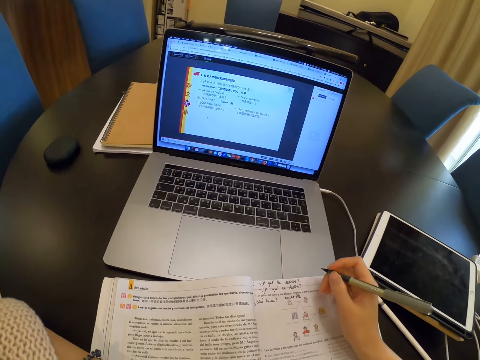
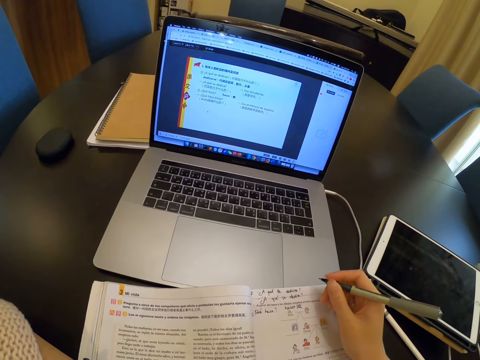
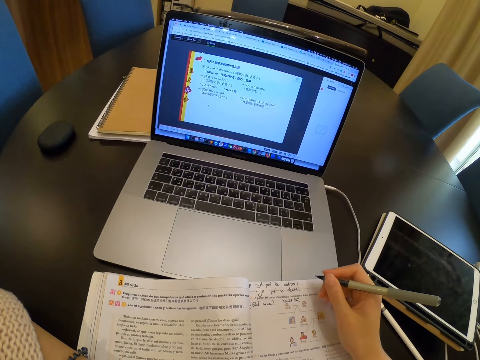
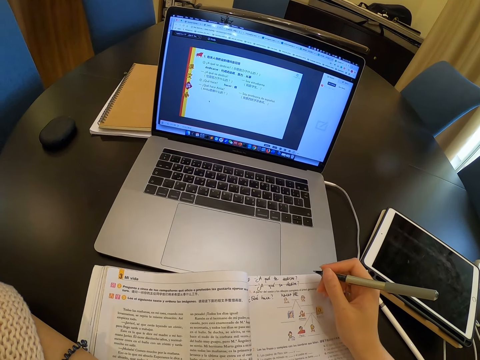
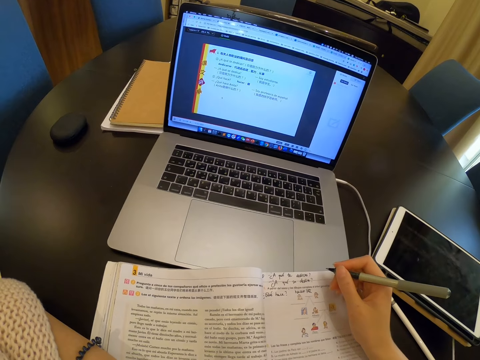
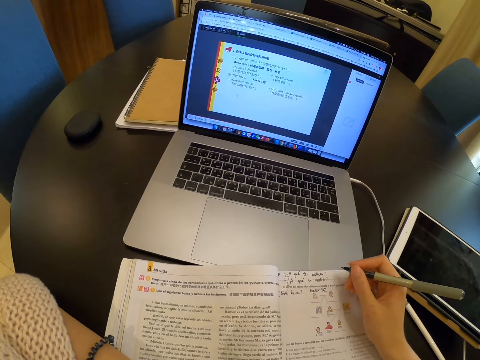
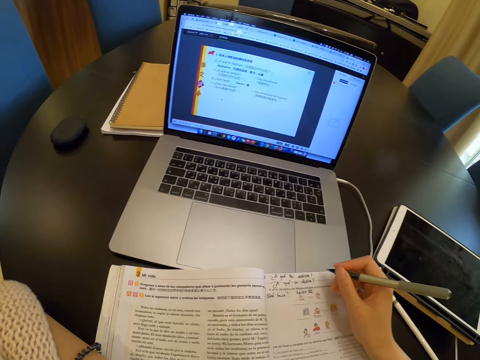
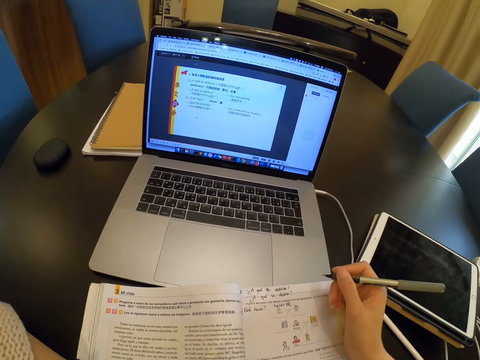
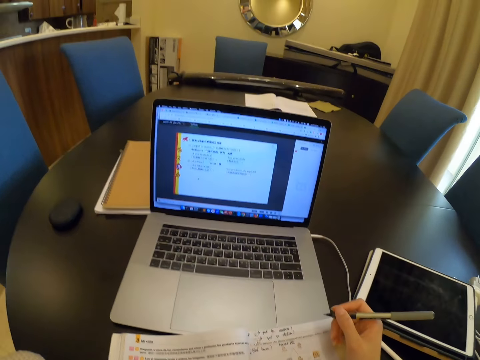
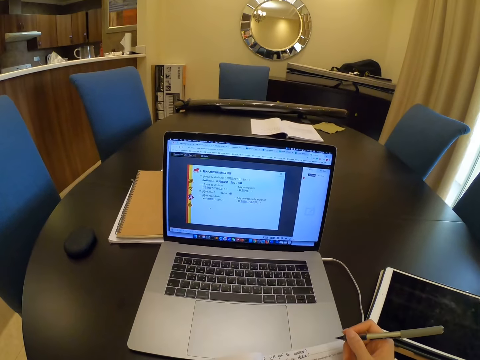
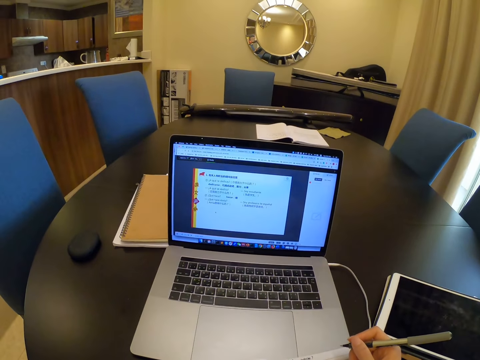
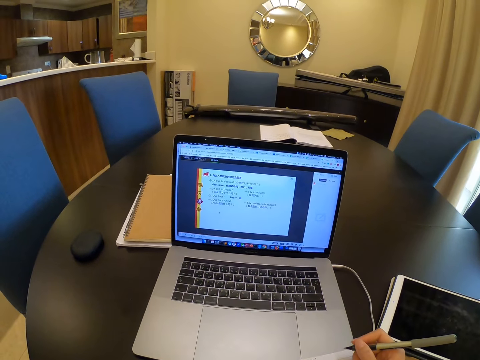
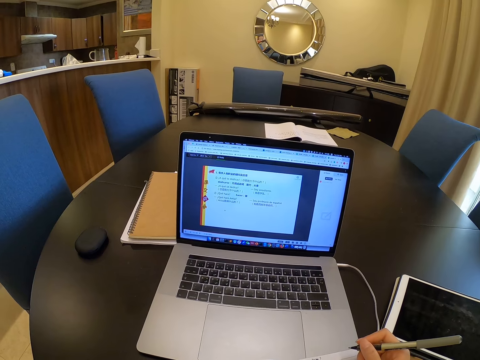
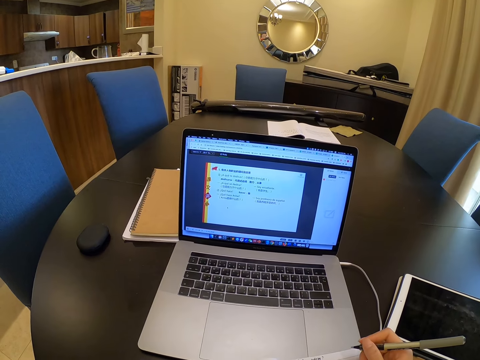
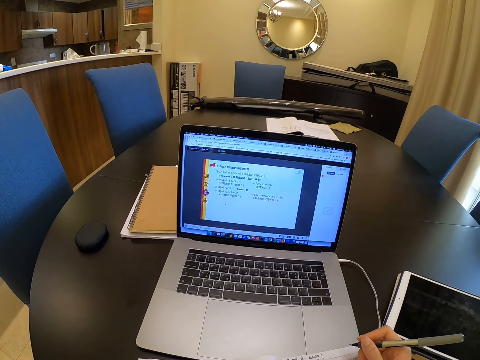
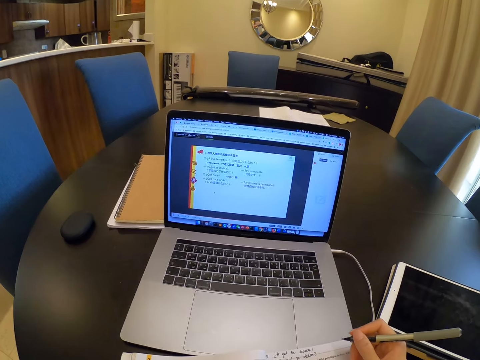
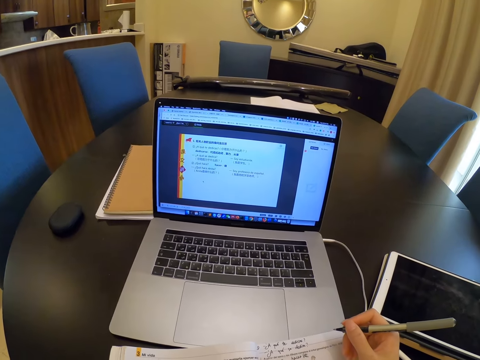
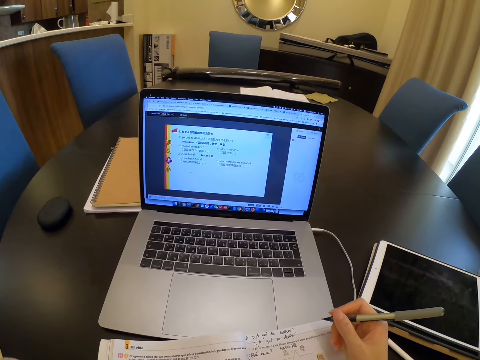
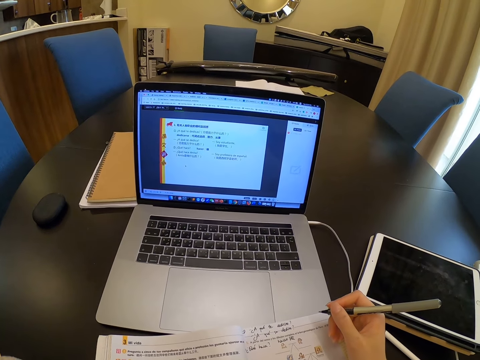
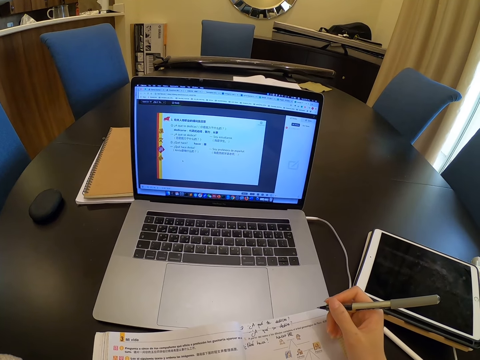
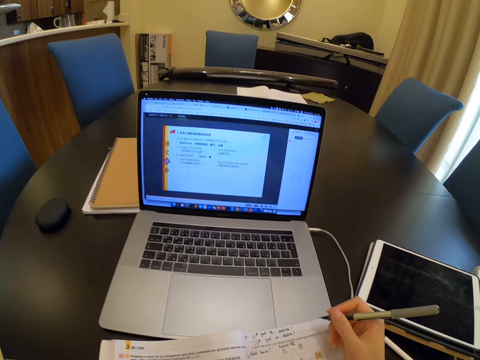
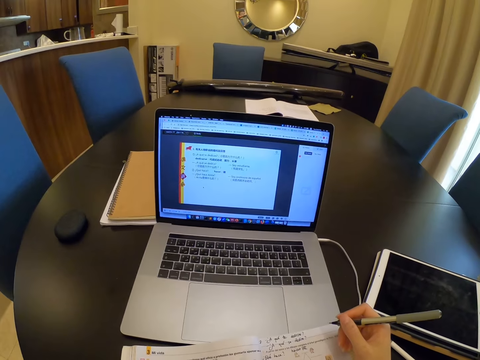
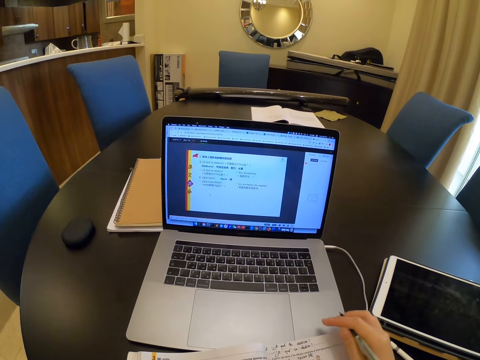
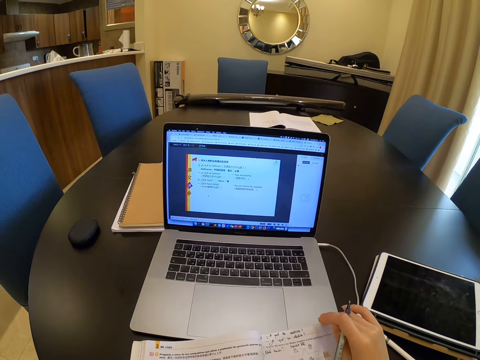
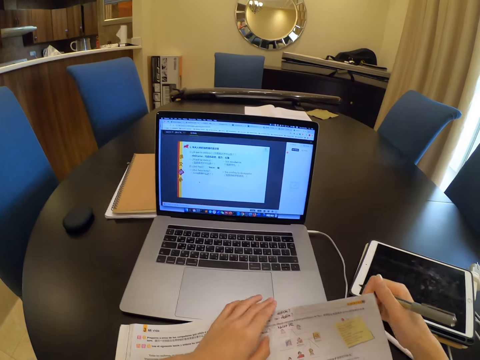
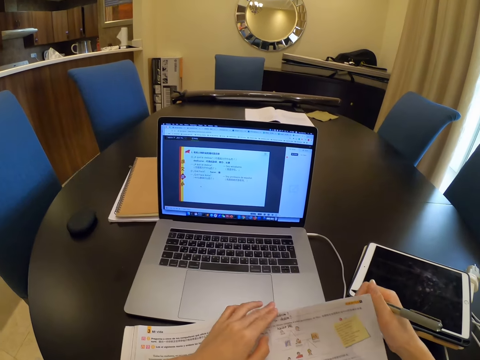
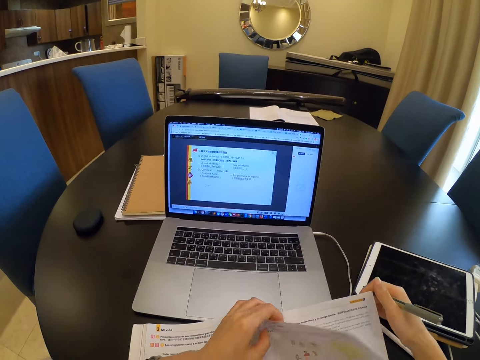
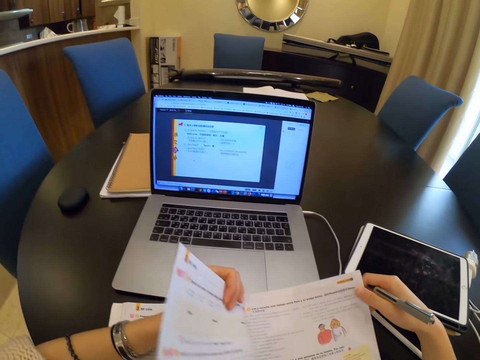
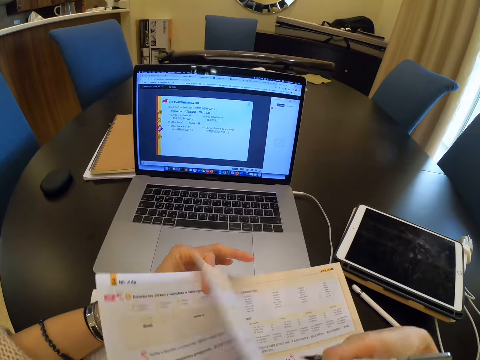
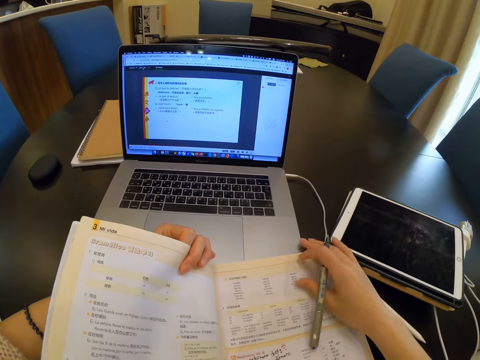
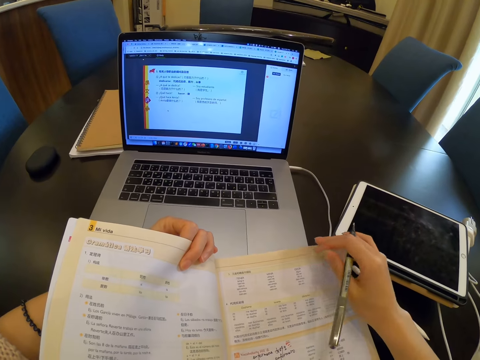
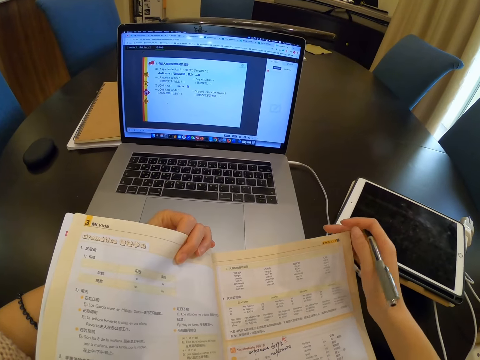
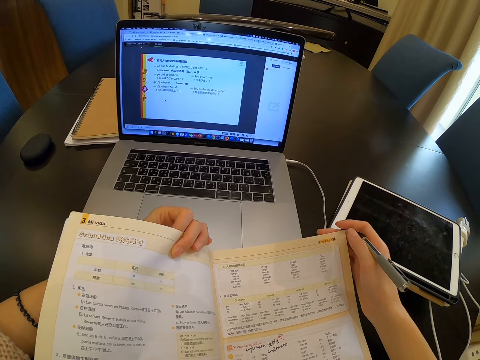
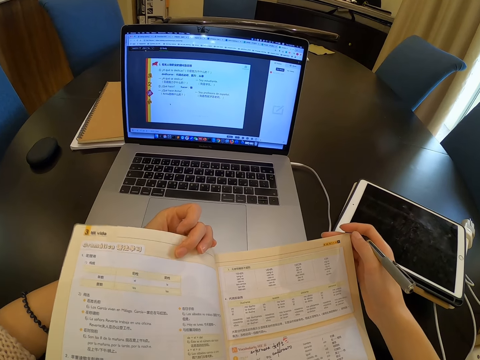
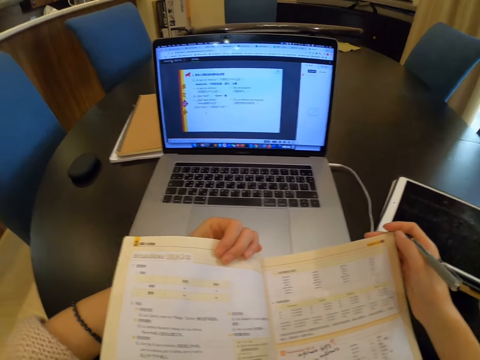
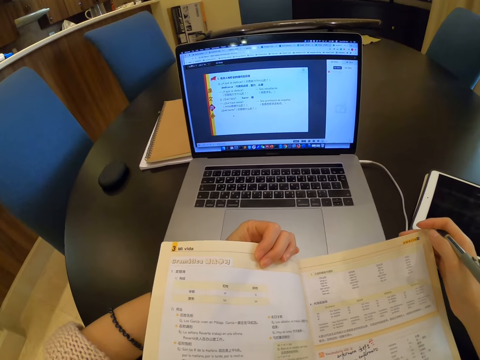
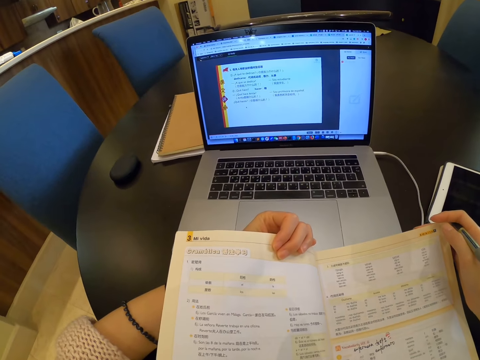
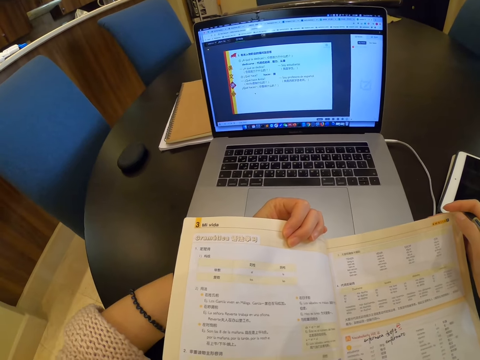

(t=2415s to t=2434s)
The camera wearer looks at the book. She looks at the laptop screen. She flips pages of the book with her right hand. She reads the book.

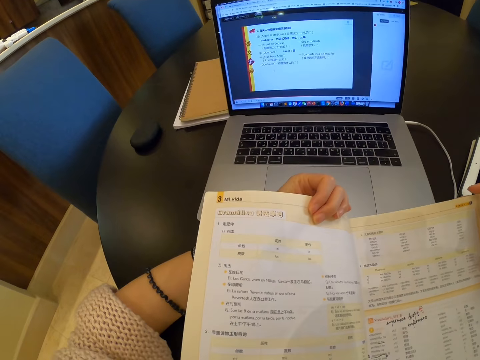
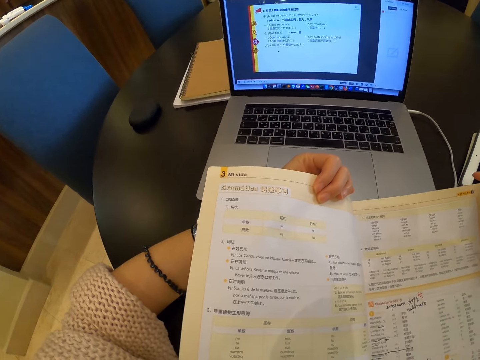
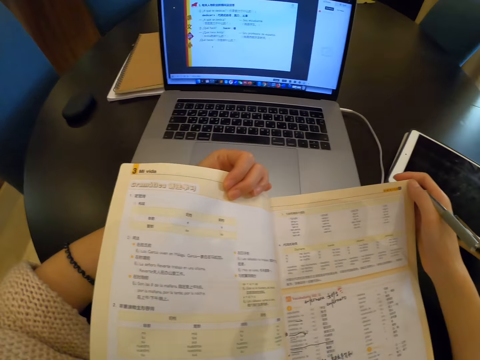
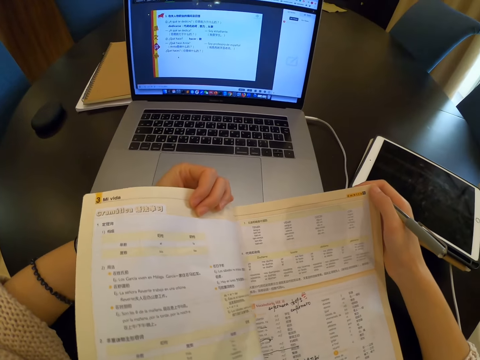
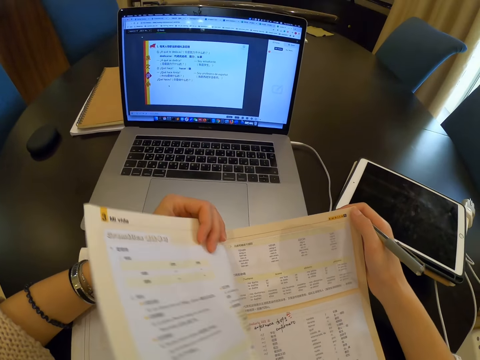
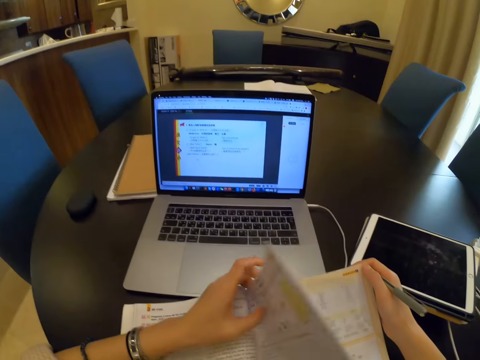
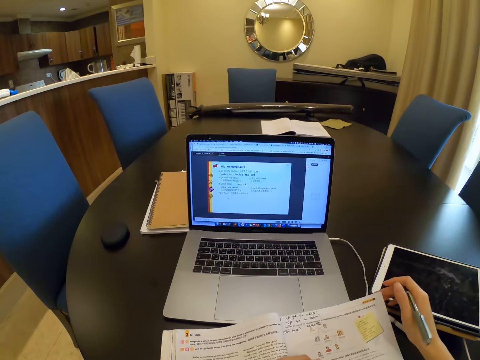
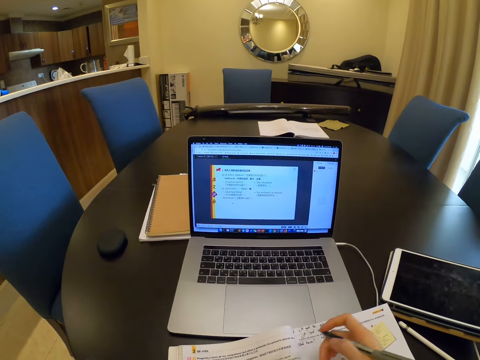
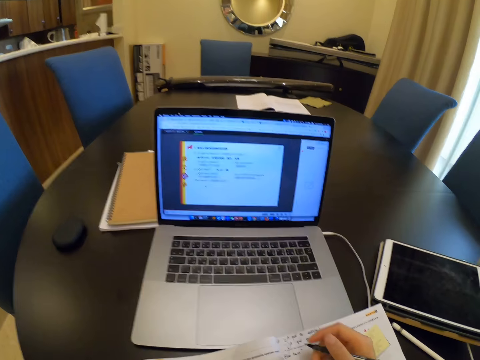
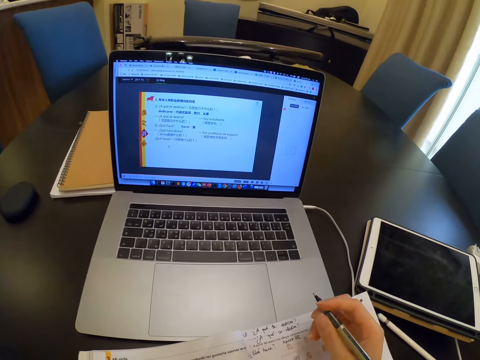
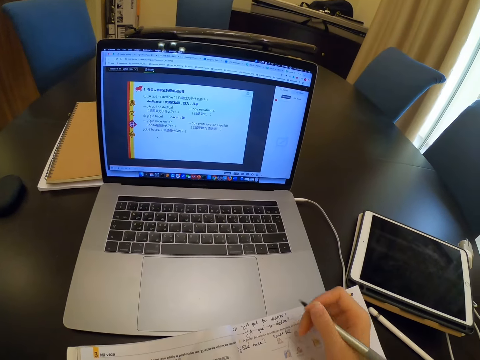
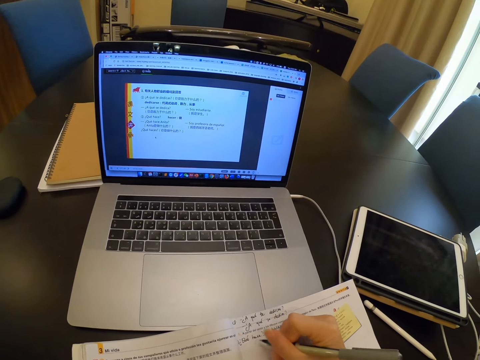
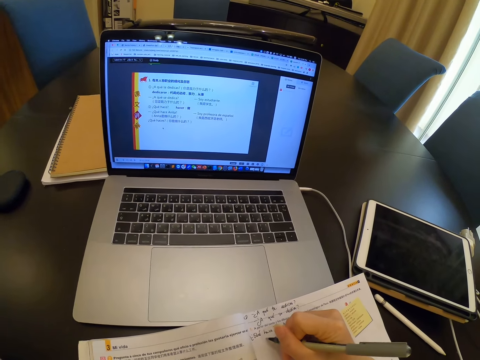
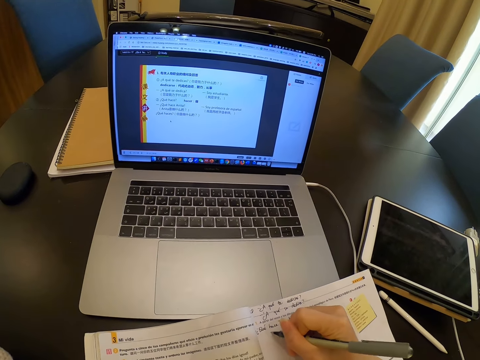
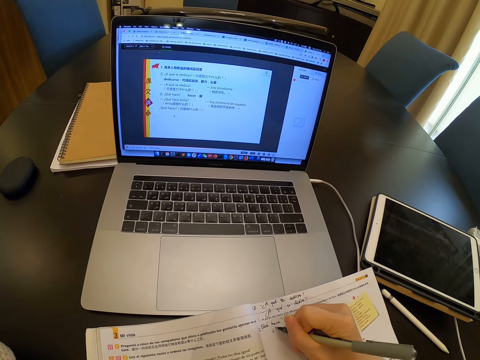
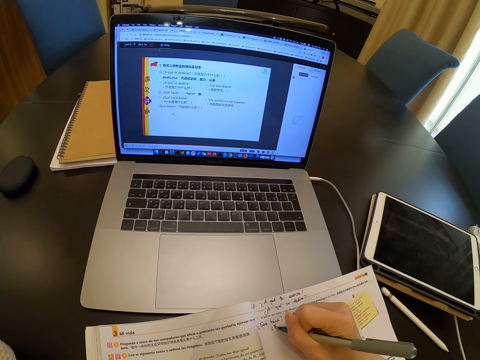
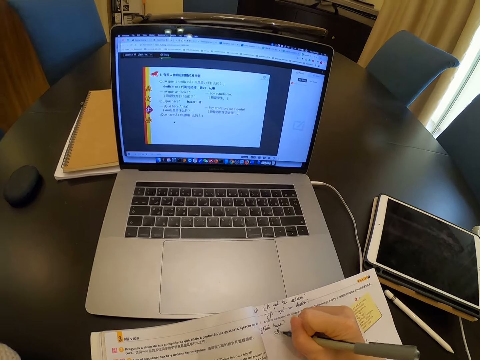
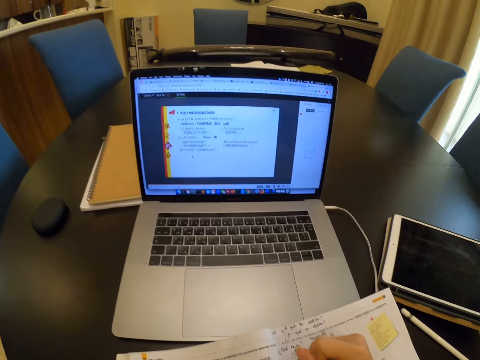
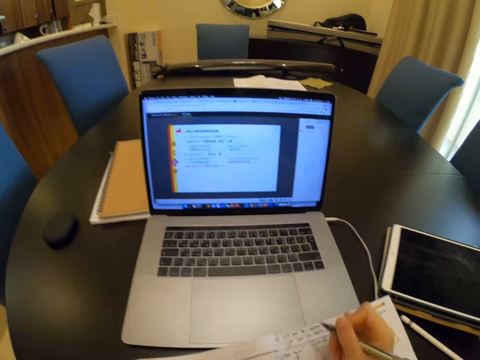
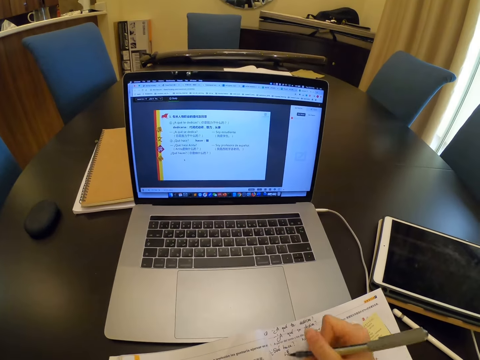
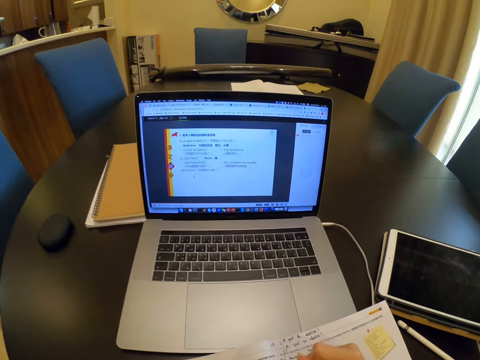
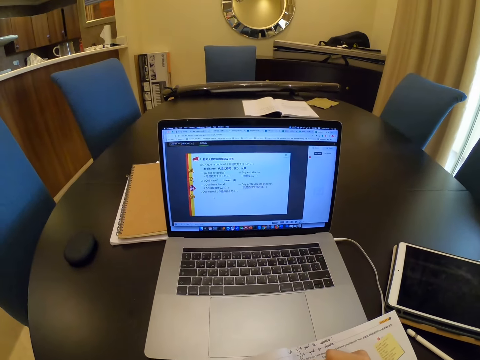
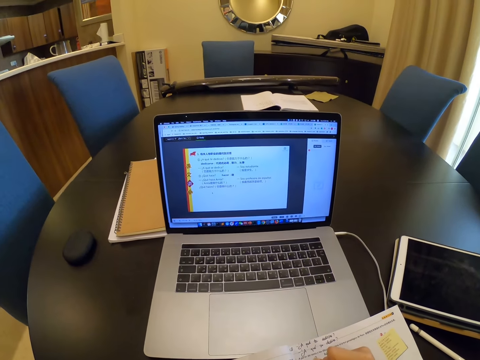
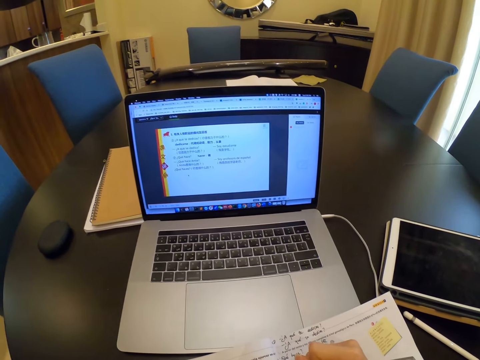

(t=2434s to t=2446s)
The camera wearer writes in the book with the pen.
